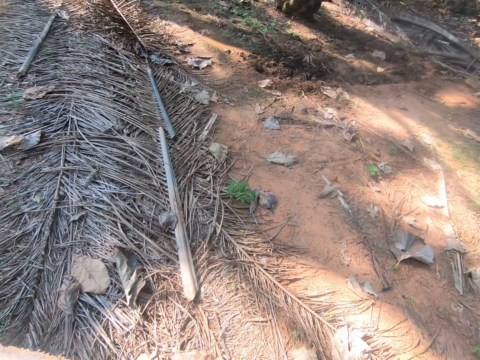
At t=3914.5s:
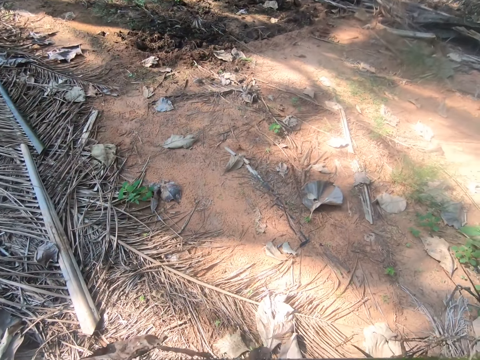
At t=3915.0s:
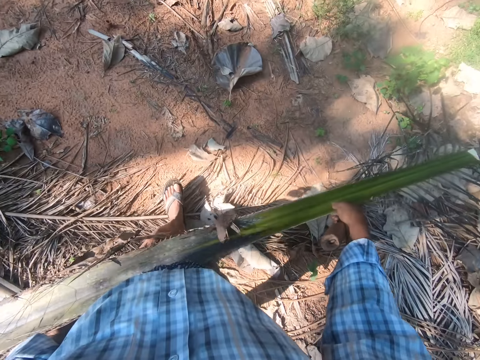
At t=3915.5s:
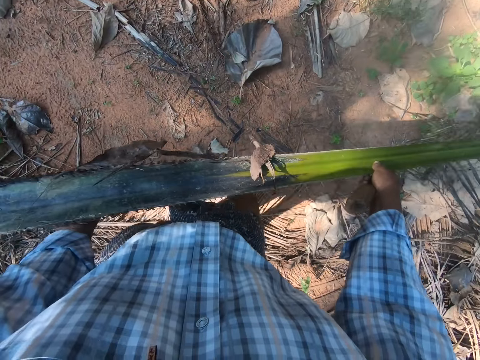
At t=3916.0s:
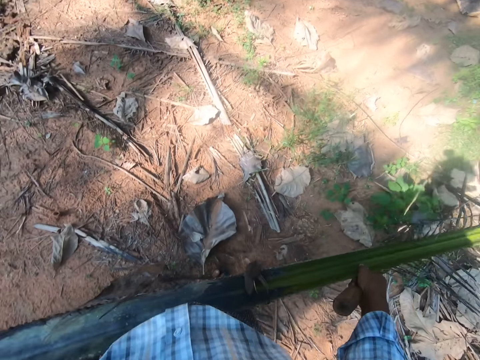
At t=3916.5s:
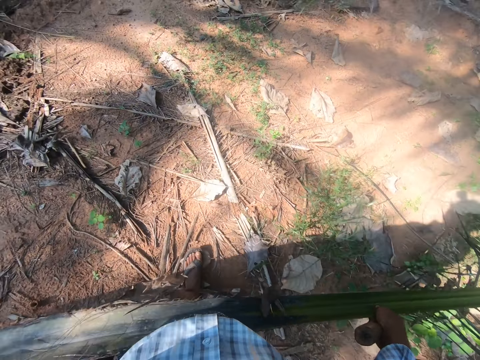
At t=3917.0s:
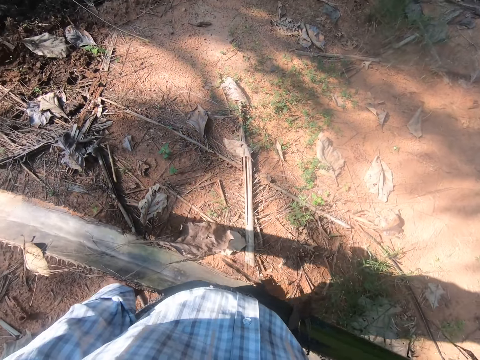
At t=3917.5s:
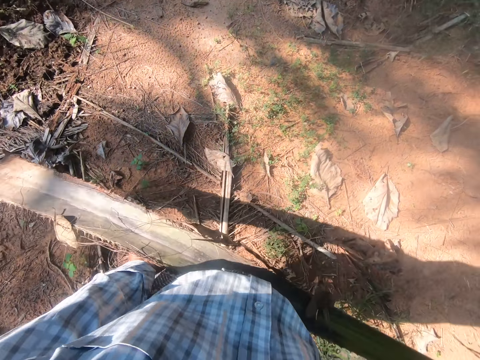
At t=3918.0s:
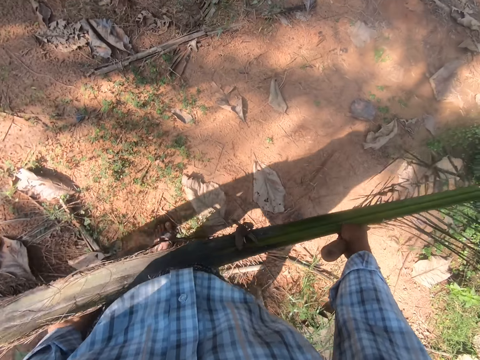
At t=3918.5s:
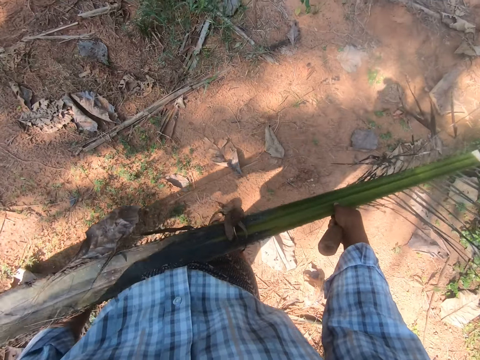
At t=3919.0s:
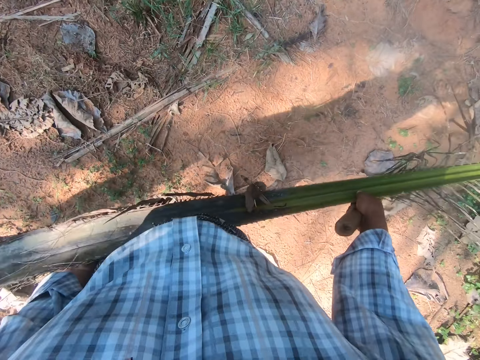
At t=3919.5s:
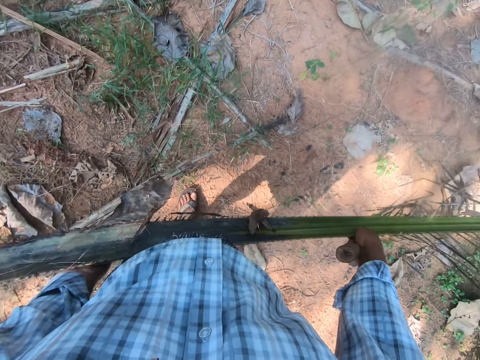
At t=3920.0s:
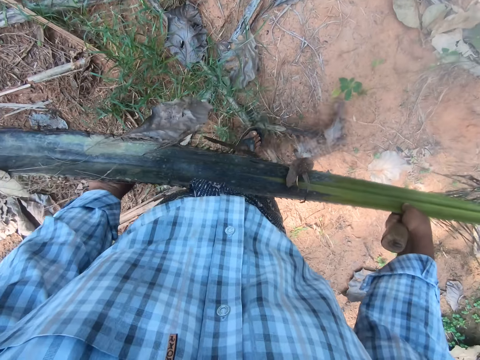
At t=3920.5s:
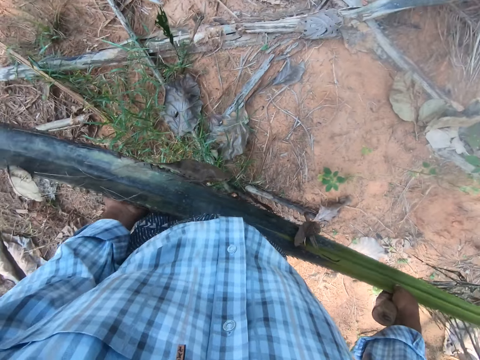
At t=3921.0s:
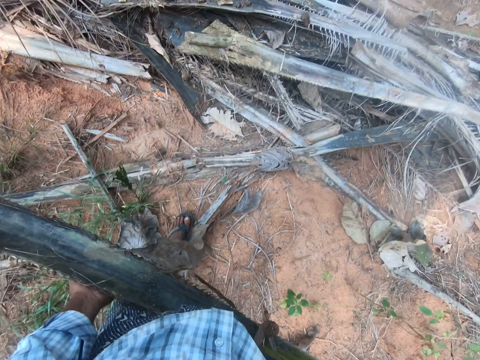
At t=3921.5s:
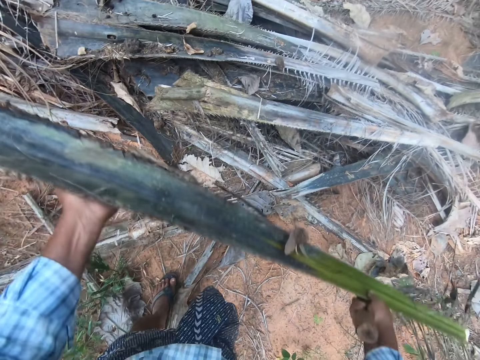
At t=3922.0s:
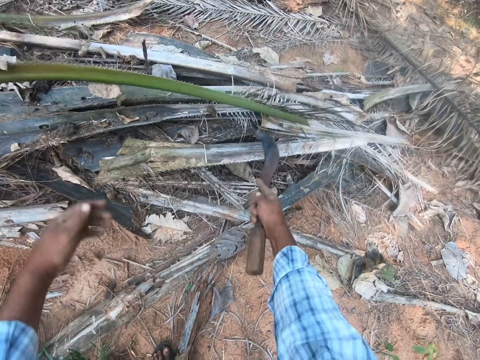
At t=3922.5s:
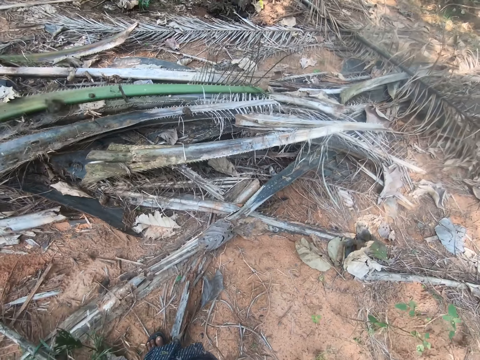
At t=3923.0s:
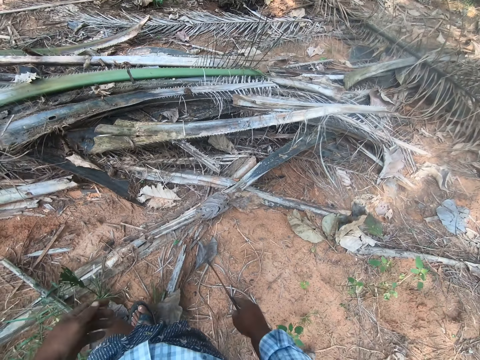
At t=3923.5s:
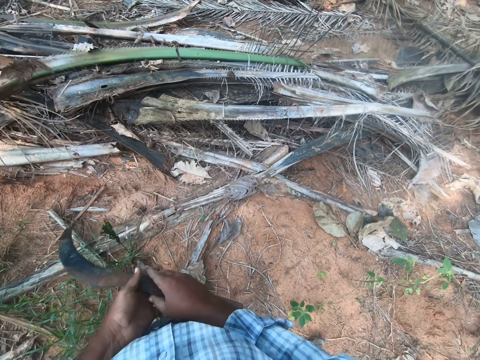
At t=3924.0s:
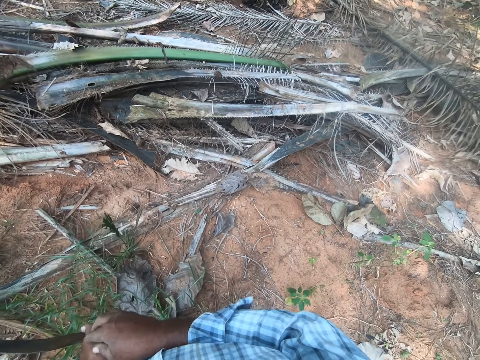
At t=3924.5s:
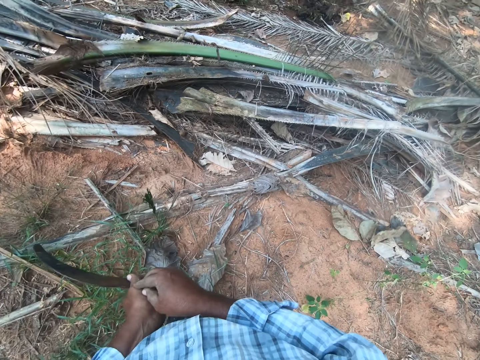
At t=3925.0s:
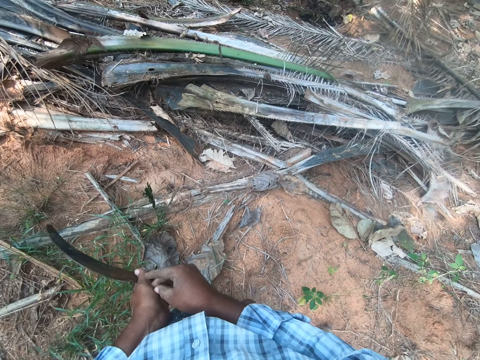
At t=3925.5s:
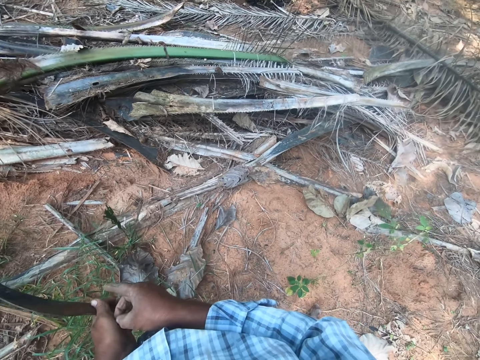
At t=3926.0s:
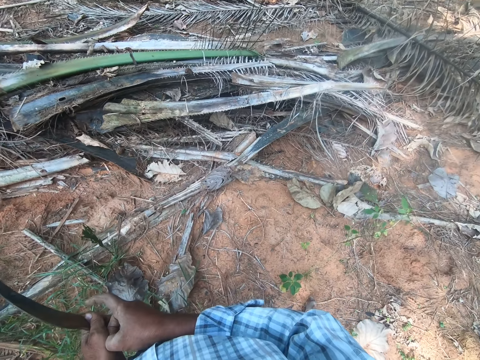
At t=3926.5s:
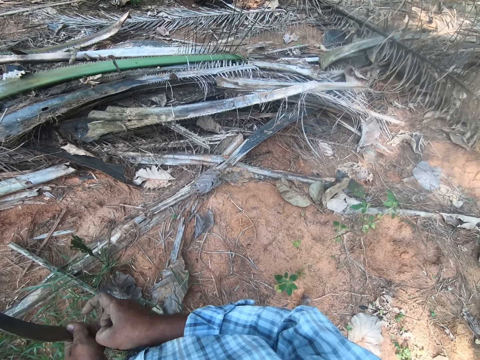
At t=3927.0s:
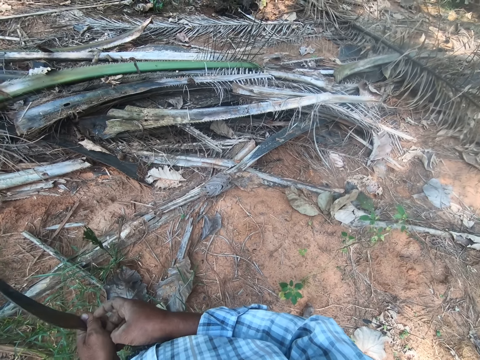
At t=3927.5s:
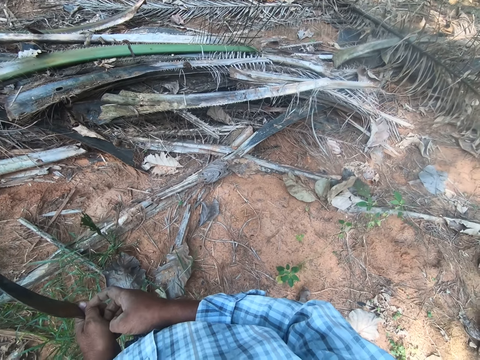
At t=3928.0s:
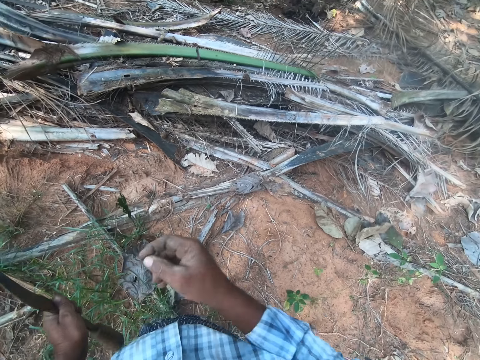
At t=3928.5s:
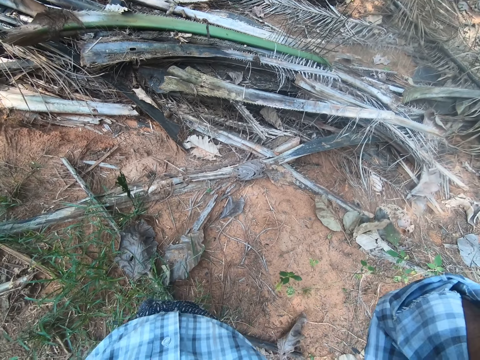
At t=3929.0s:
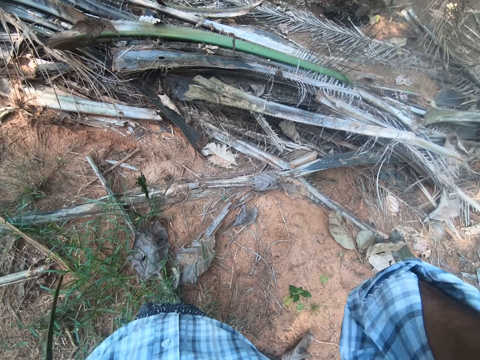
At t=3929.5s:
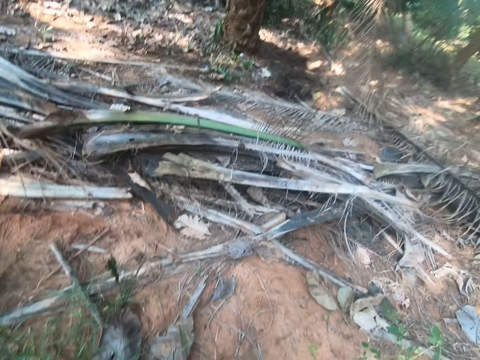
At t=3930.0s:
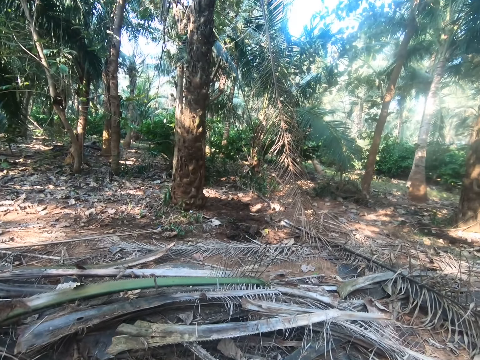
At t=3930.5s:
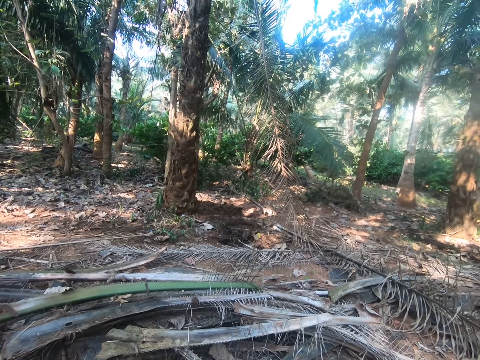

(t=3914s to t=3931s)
The camera wearer takes the palm stem to the other pile of stems on the farm. He walks around the field. He throws the stem on some pile of stems on the ground. He switches the pruning saw to the other hand. He scratches his left hand. He removes something from his hand. He lifts his hand. He touches his face. He holds something and pulls his hand off something.

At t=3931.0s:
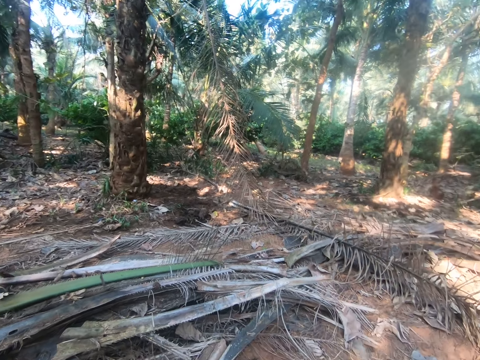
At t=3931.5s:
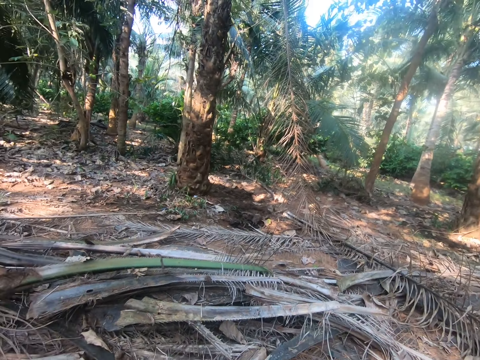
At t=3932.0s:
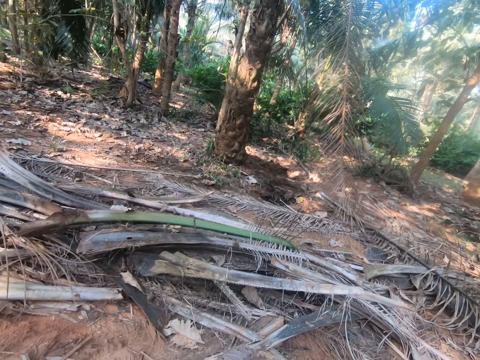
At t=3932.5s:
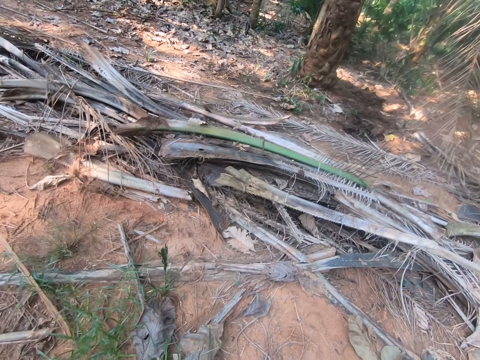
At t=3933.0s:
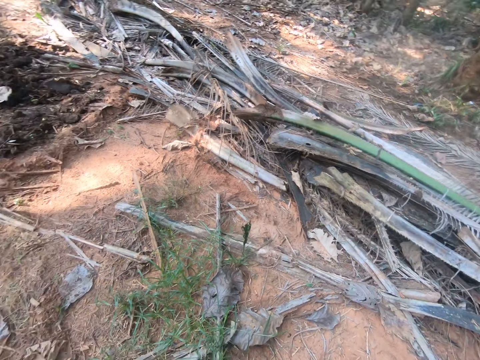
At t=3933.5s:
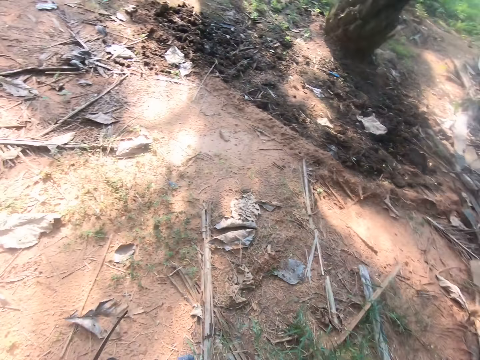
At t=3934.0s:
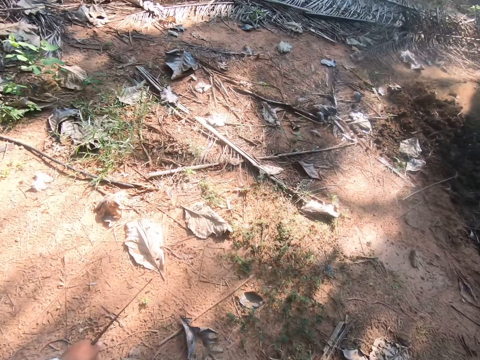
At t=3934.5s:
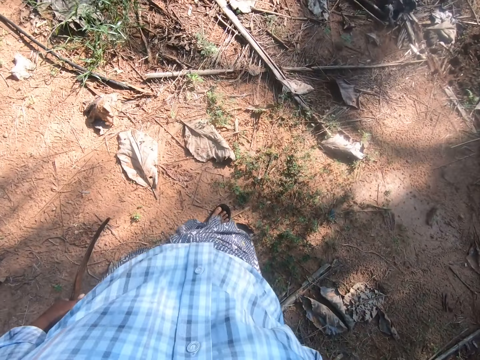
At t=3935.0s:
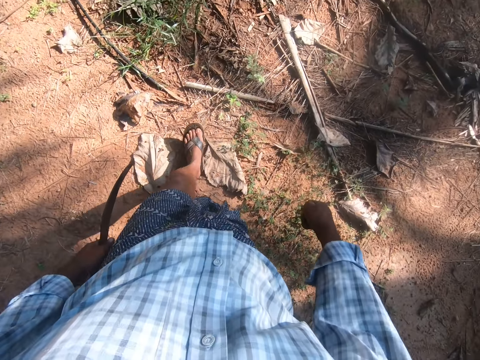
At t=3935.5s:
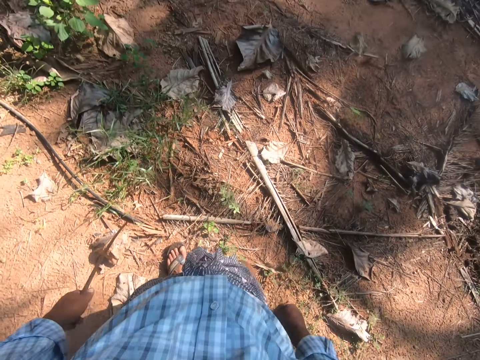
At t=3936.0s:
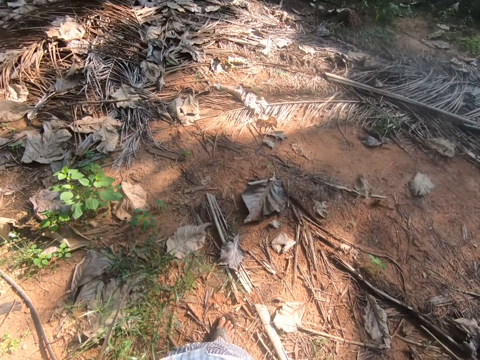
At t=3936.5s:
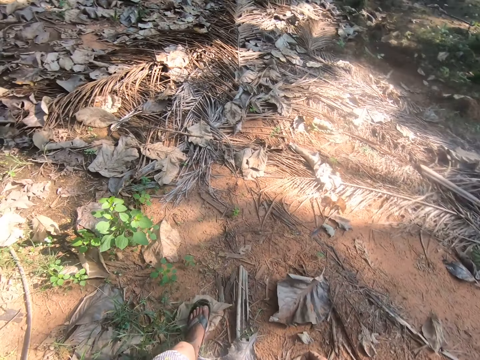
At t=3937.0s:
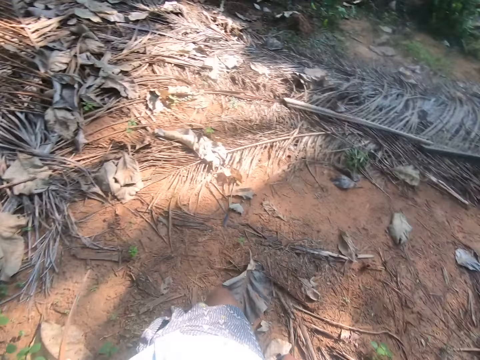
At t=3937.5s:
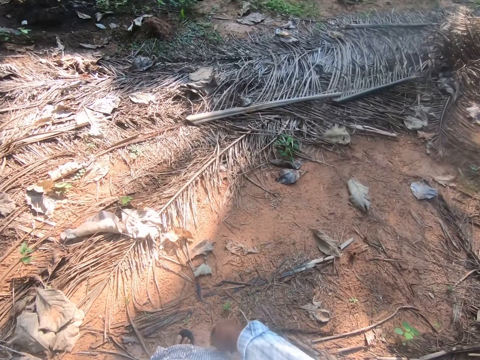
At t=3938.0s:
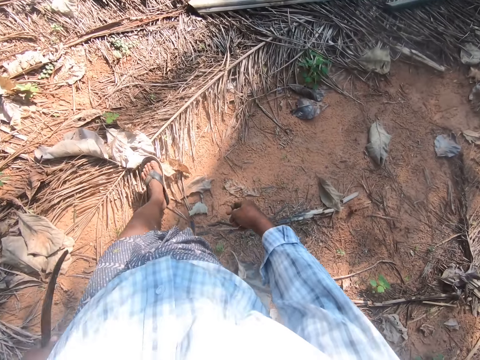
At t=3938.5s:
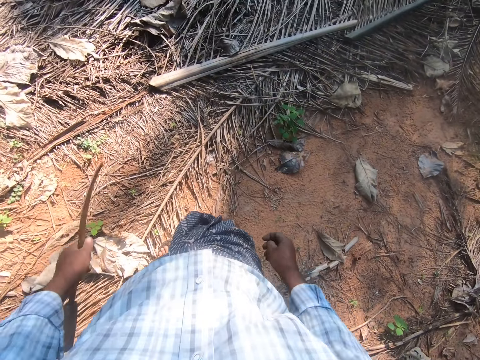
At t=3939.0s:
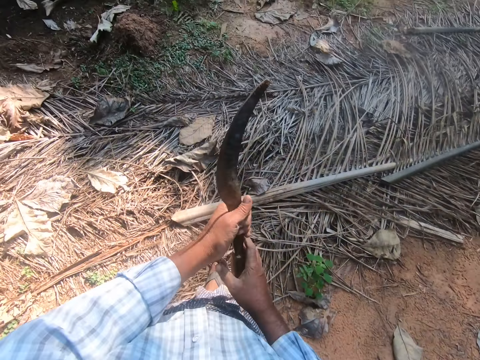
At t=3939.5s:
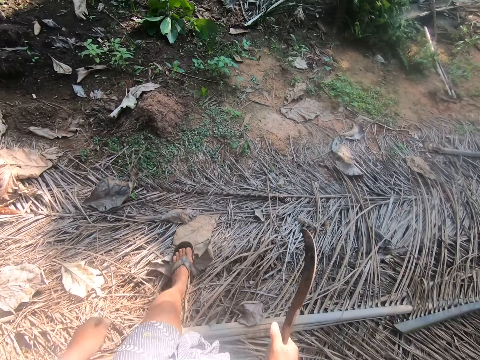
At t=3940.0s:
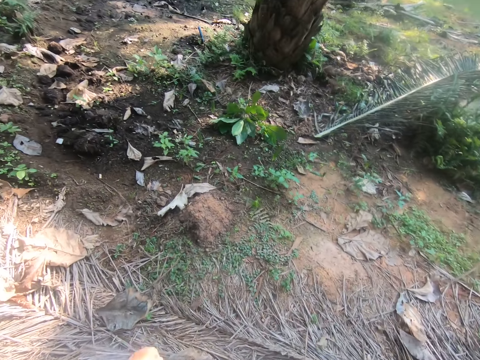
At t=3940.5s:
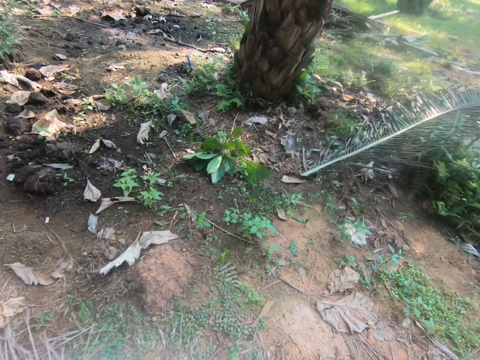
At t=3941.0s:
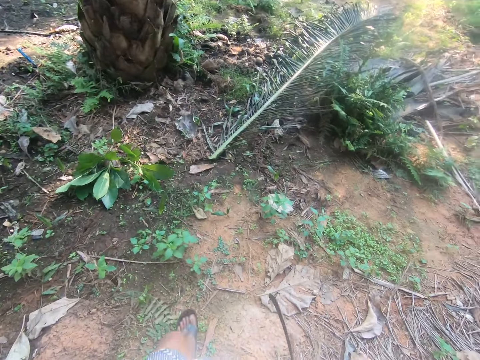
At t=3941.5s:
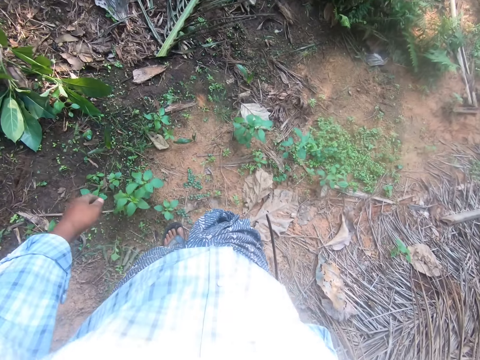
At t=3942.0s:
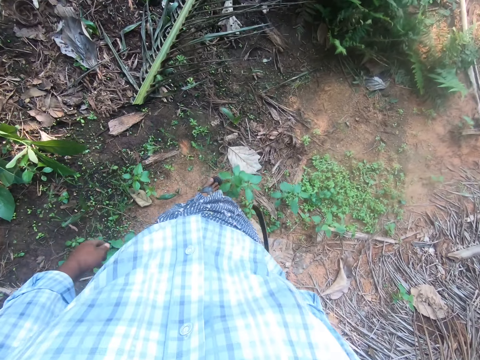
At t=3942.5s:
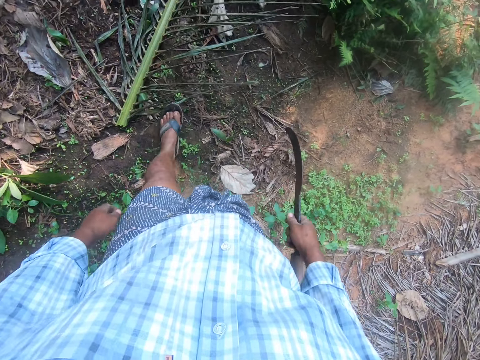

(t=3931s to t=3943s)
The camera wearer looks around in the farm. They walk on the farmland. They walk on the coconut branch.
